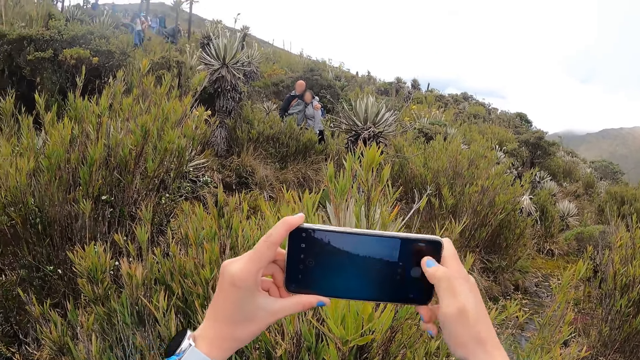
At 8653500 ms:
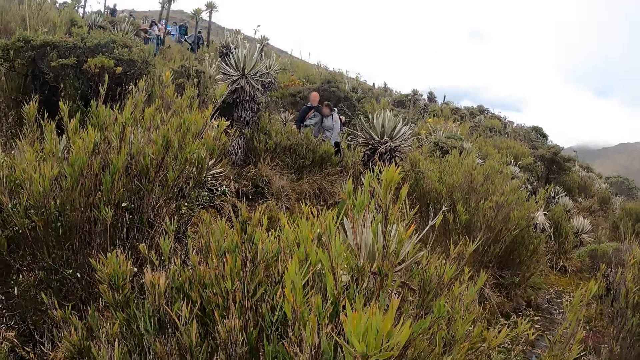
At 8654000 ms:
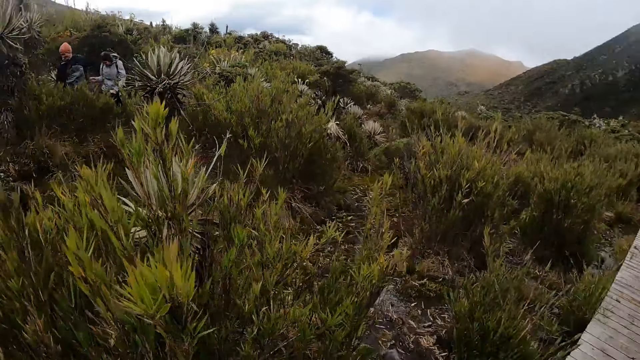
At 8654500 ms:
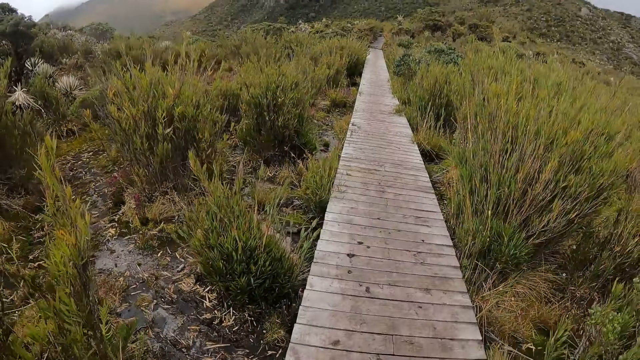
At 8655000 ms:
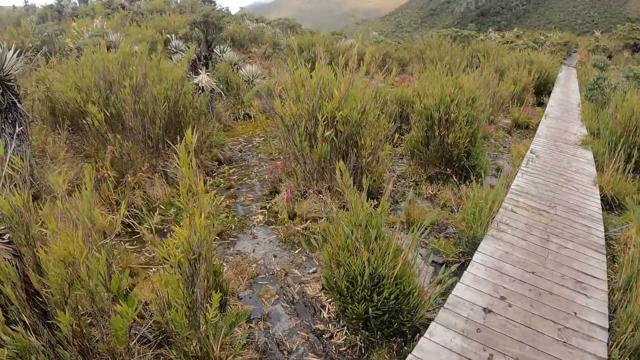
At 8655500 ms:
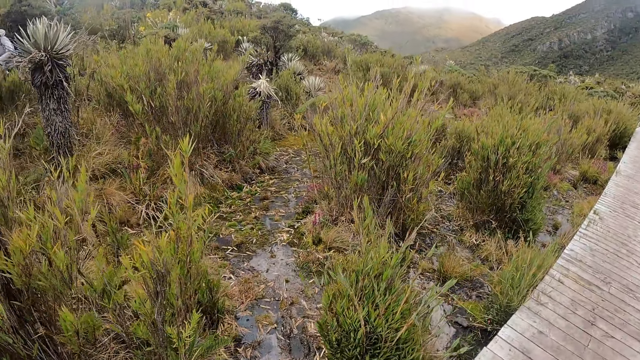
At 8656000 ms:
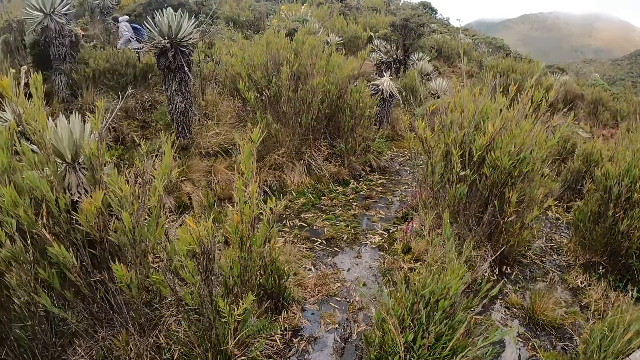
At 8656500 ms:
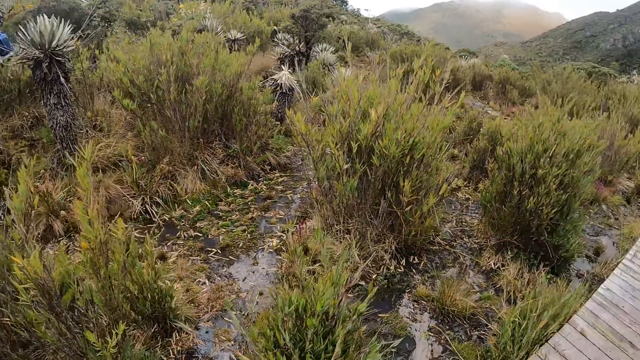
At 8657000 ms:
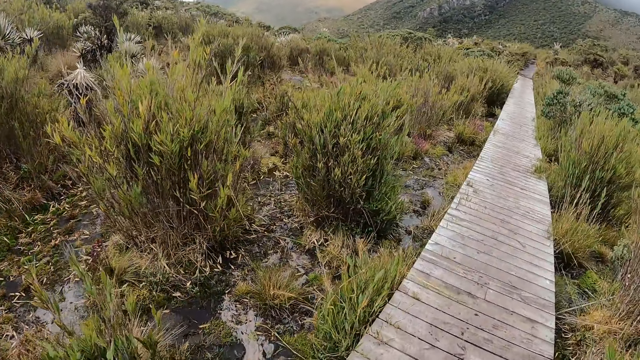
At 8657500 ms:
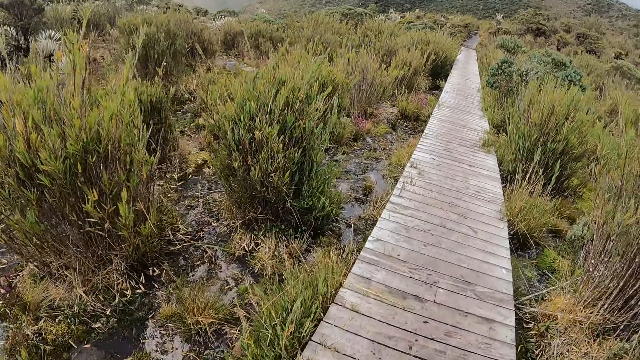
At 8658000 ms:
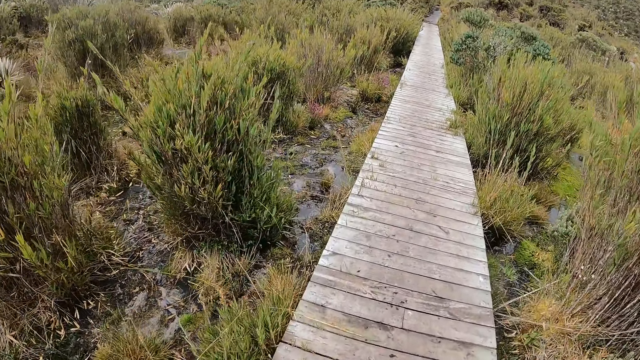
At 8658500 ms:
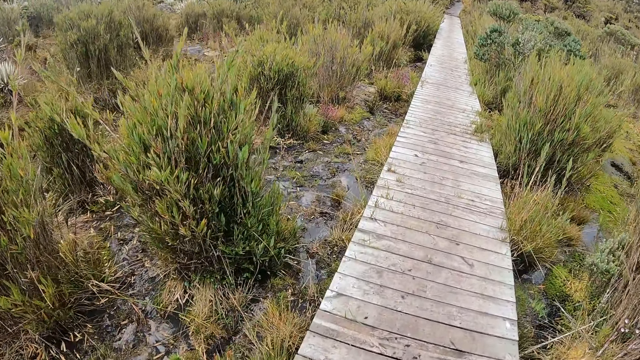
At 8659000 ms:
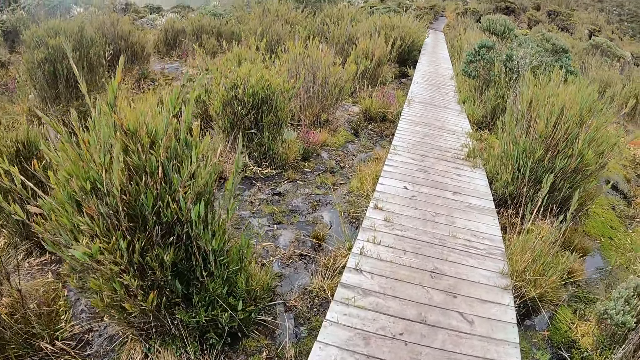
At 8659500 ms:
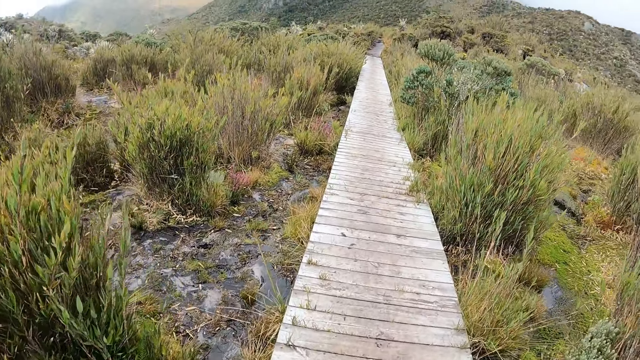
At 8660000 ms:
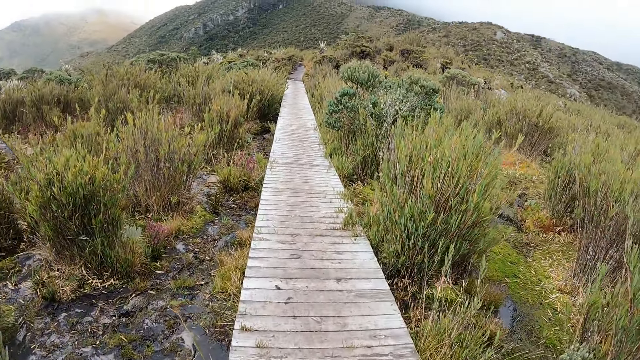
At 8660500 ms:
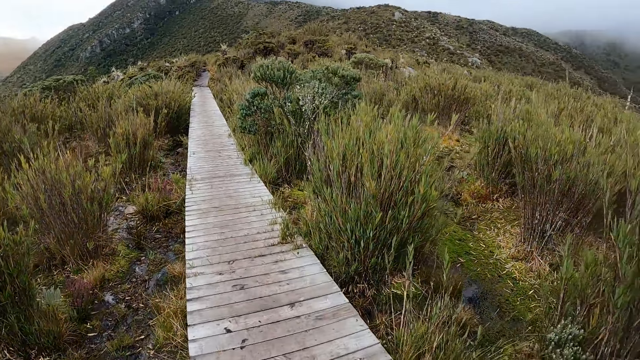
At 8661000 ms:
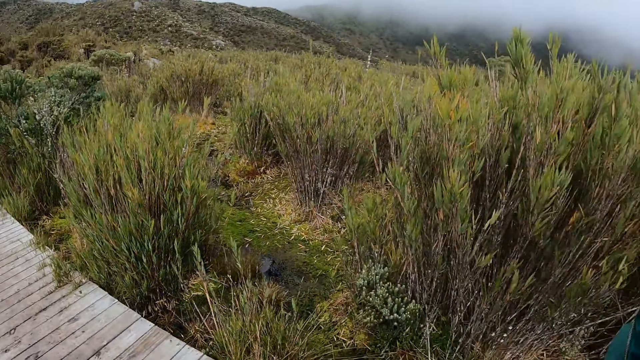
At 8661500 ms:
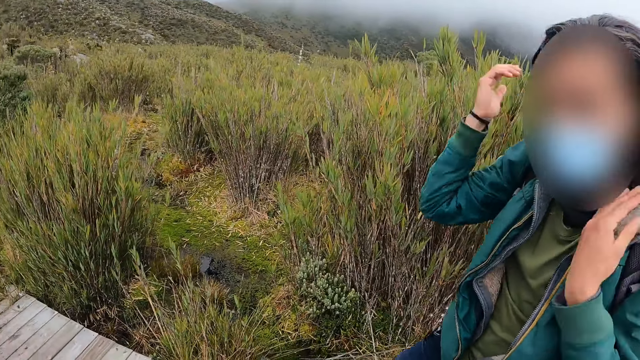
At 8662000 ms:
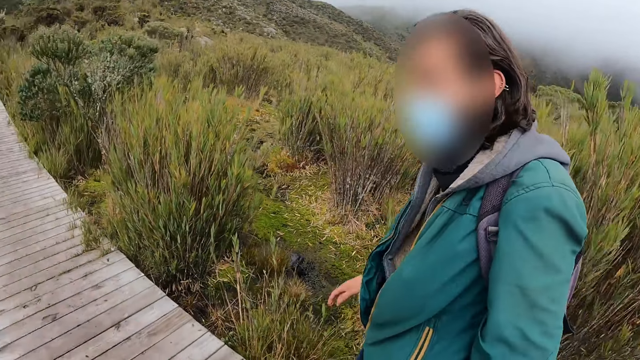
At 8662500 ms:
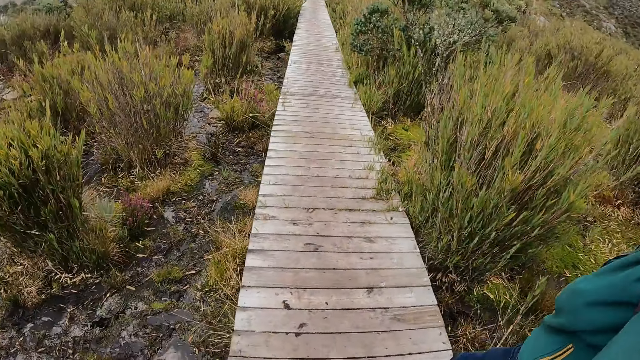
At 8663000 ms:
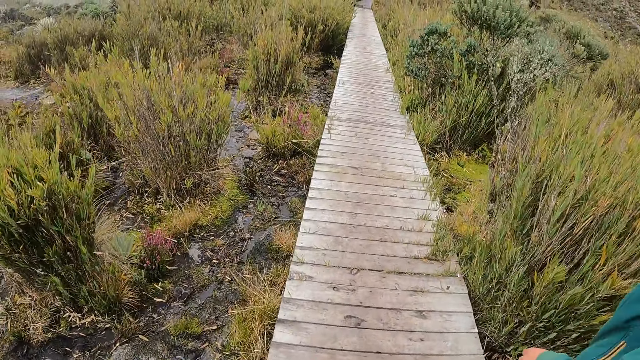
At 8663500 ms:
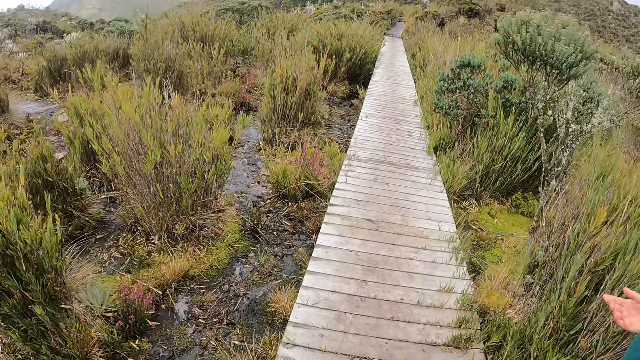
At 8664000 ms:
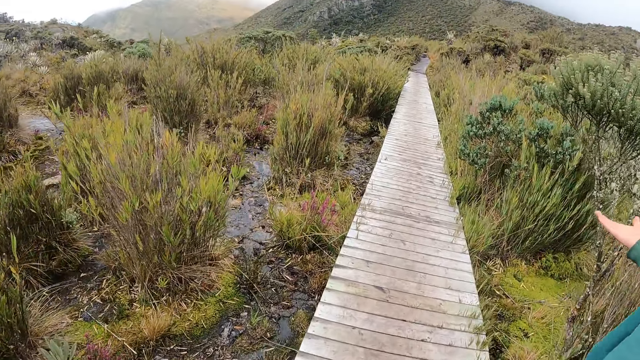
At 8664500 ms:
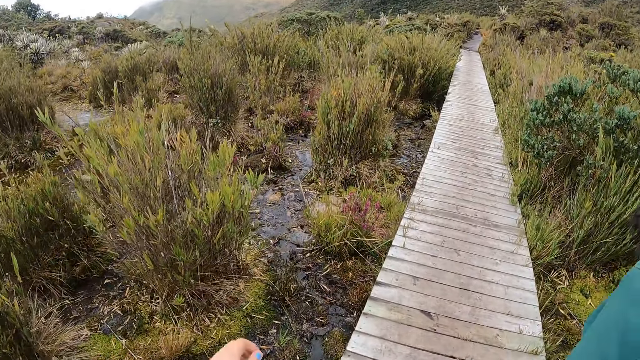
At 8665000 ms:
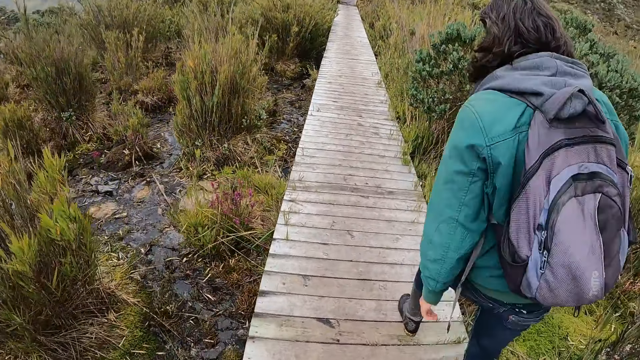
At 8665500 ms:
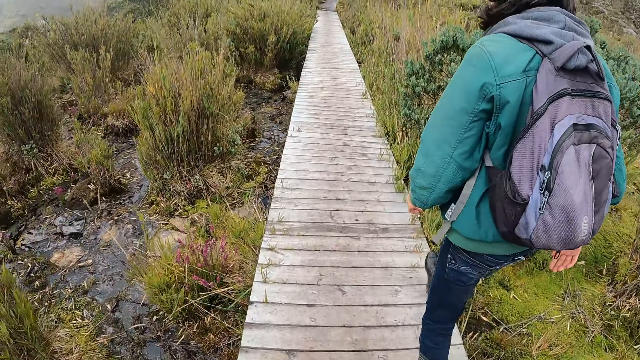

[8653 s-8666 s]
The camera wearer lifts her hand. She walks on the field. She walks down a wooden bridge. She interacts with a man. The man touches his hair. The man walks along a path.

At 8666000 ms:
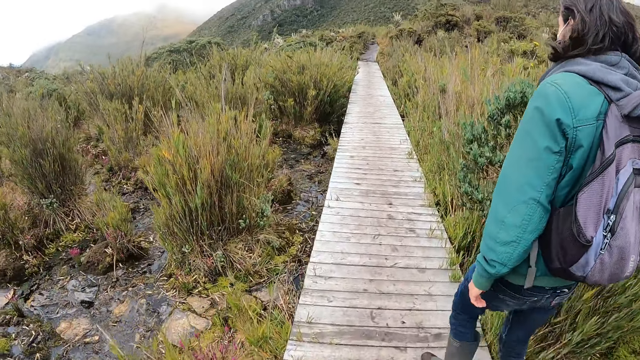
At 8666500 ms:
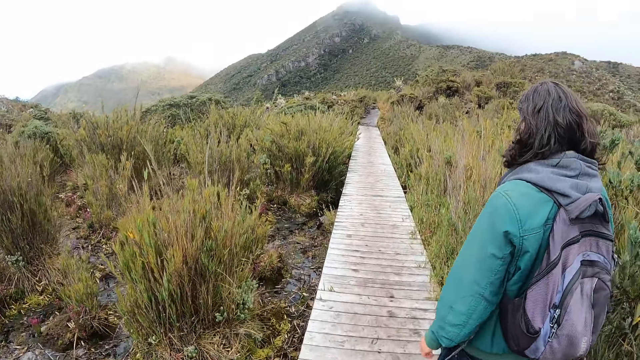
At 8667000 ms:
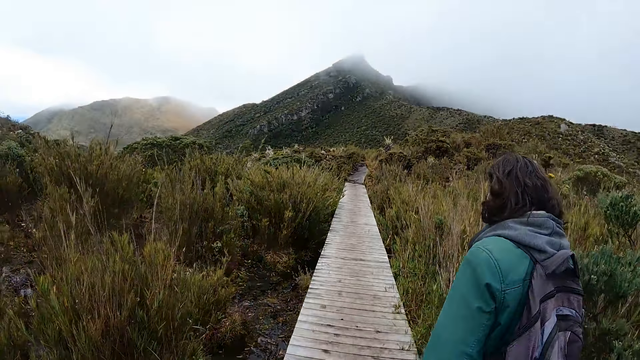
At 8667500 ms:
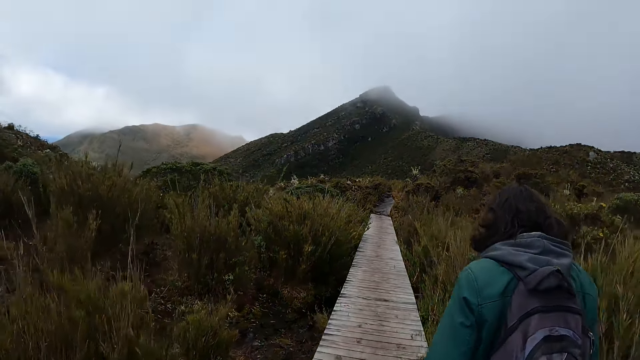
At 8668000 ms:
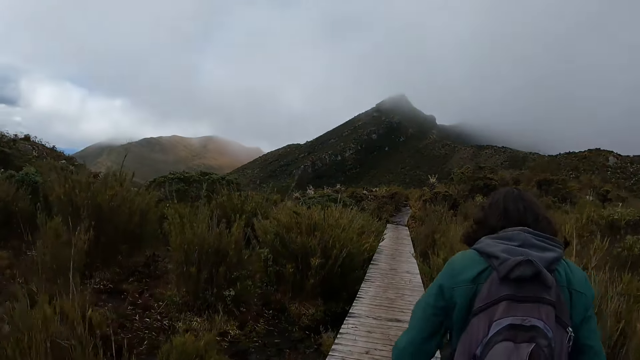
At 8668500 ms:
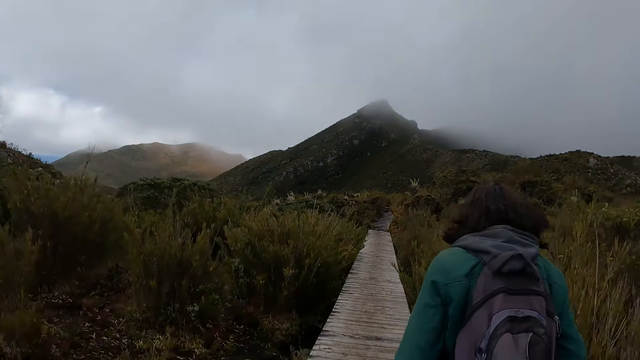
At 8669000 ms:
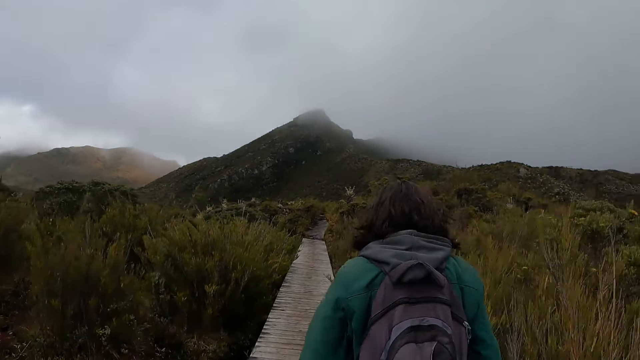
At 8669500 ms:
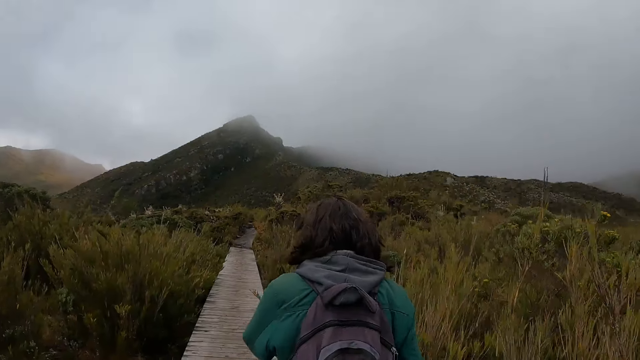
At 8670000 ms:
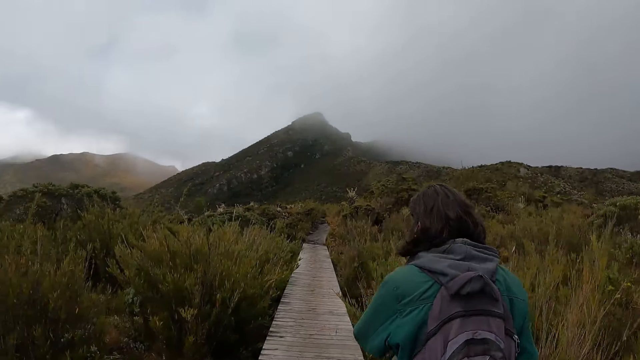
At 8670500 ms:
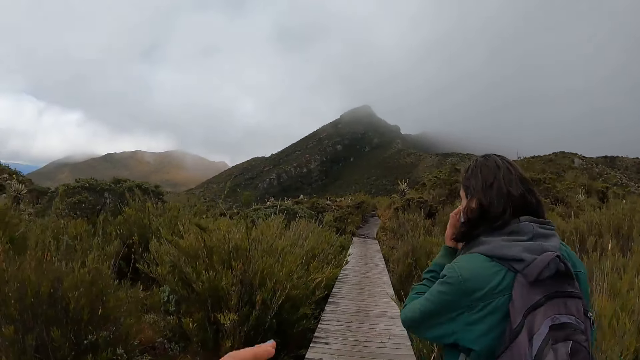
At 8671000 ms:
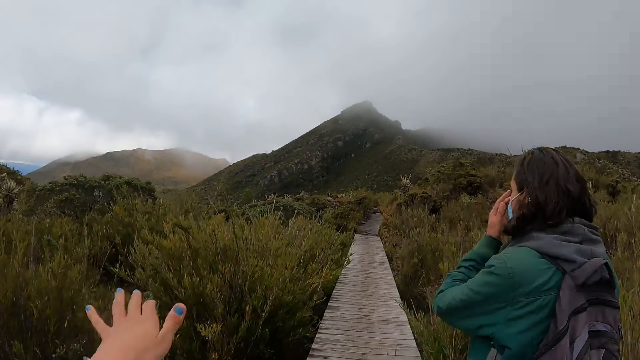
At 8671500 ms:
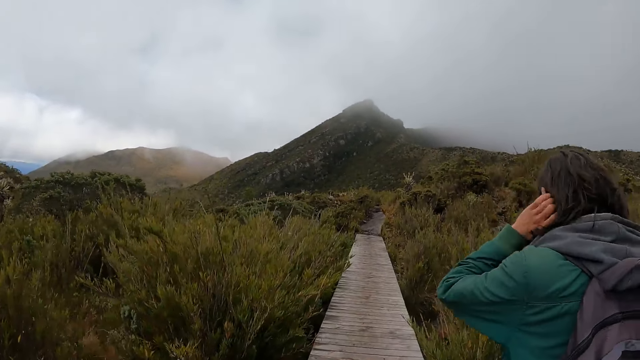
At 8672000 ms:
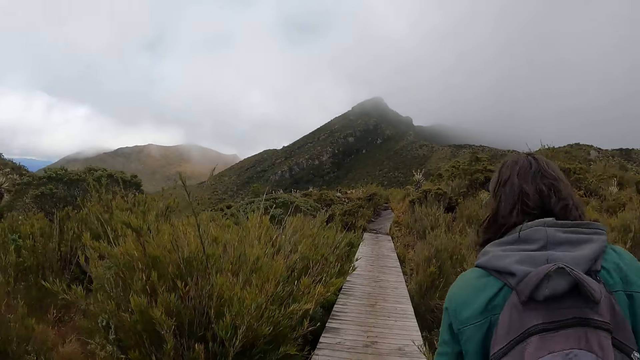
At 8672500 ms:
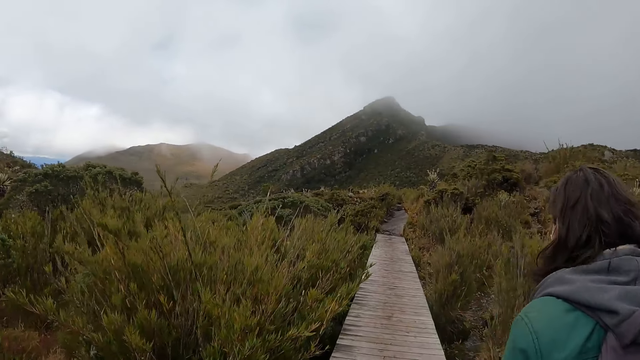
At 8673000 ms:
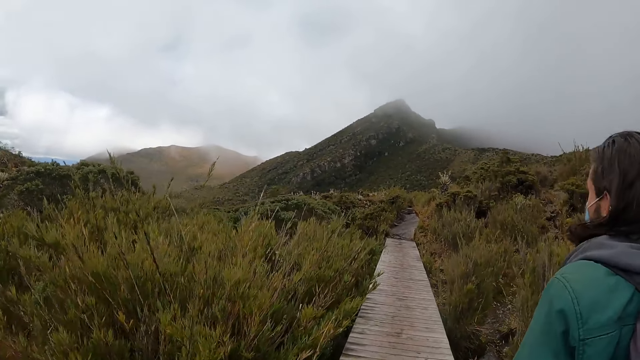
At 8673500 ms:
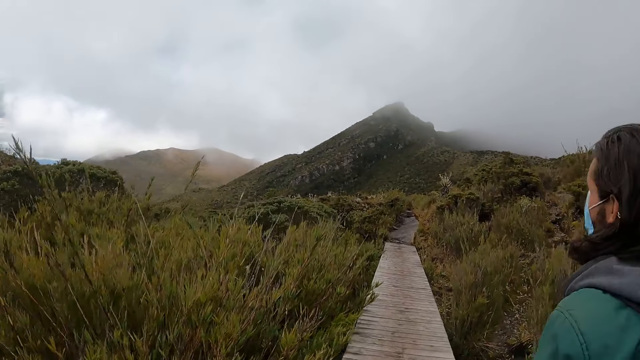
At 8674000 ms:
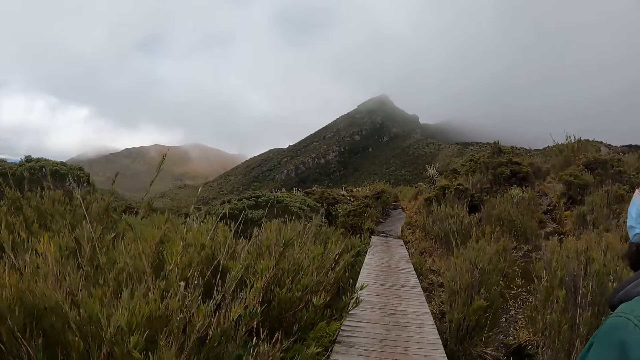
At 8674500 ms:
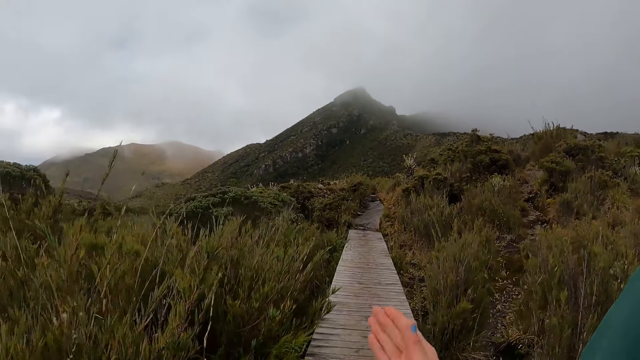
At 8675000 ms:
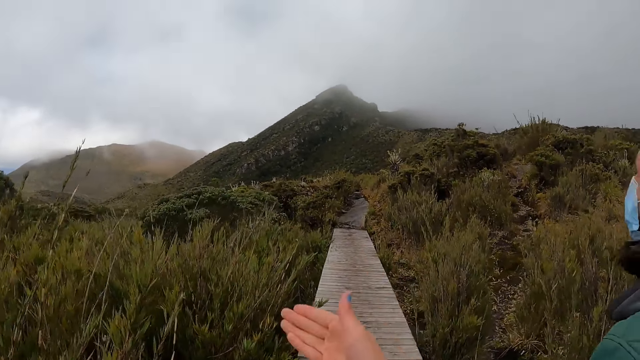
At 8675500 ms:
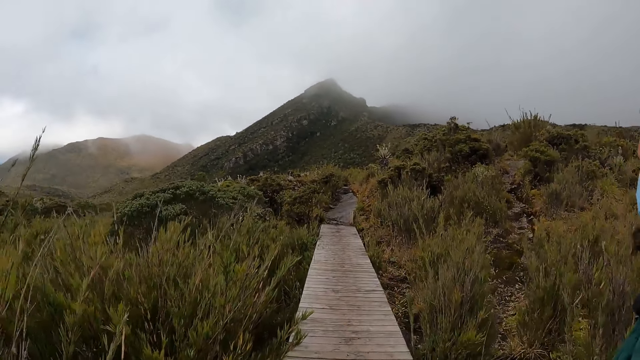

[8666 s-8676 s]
The man adjusts his nose mask with his left hand. The camera wearer gestures to the man. The man adjusts his hair with his left hand.
